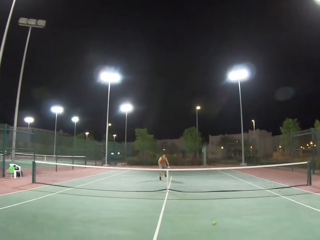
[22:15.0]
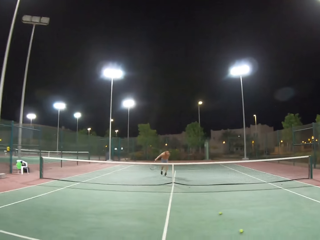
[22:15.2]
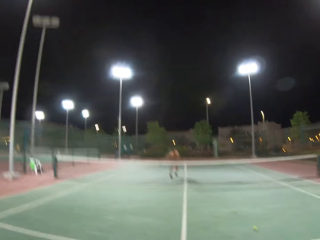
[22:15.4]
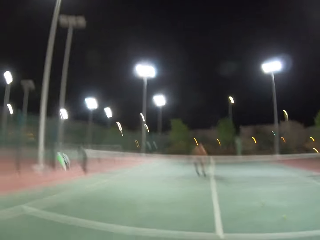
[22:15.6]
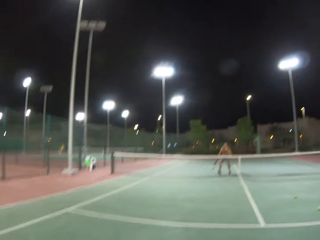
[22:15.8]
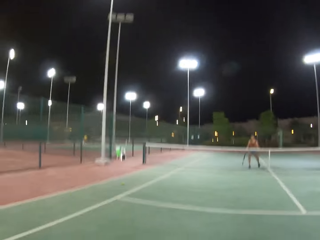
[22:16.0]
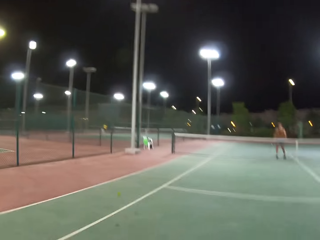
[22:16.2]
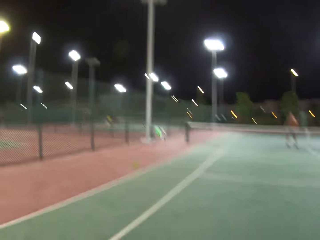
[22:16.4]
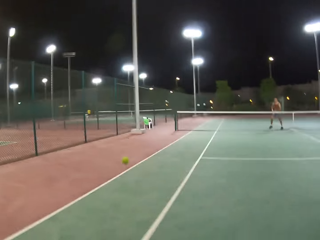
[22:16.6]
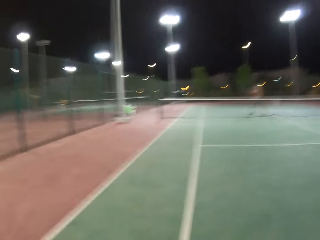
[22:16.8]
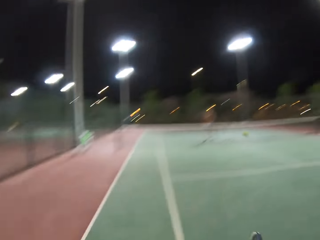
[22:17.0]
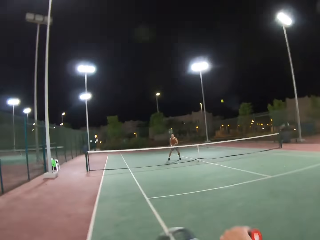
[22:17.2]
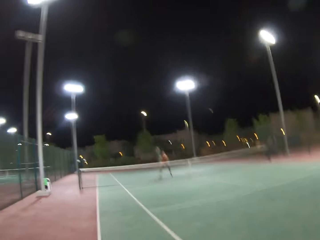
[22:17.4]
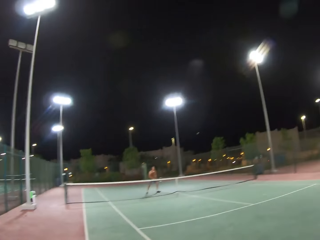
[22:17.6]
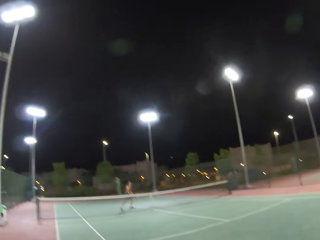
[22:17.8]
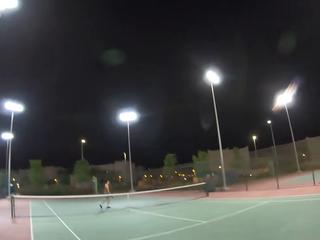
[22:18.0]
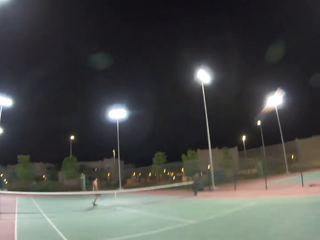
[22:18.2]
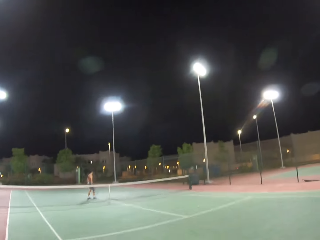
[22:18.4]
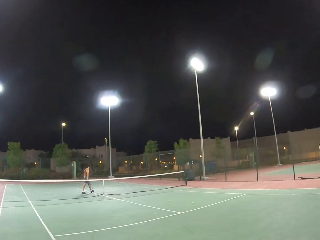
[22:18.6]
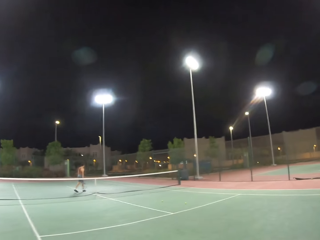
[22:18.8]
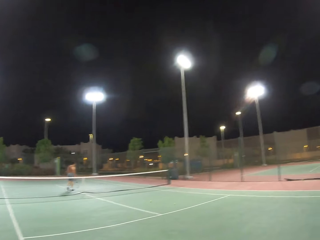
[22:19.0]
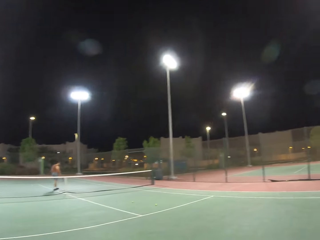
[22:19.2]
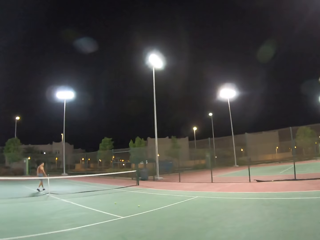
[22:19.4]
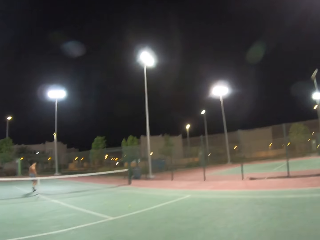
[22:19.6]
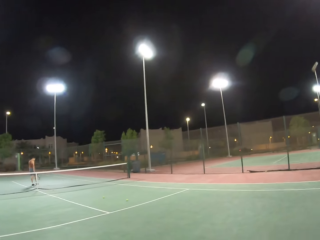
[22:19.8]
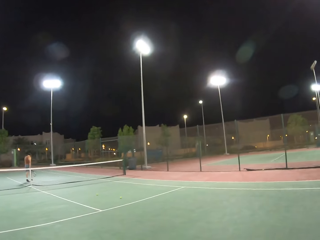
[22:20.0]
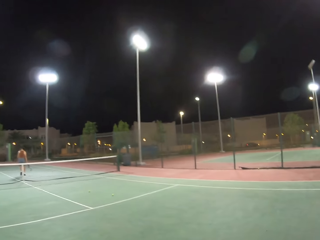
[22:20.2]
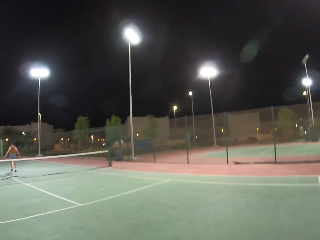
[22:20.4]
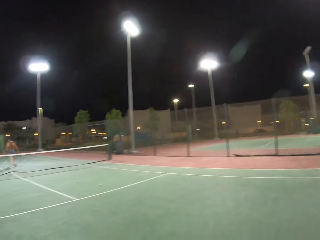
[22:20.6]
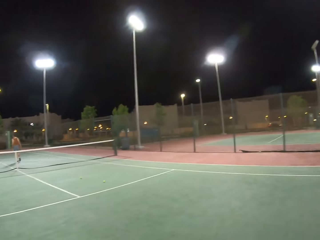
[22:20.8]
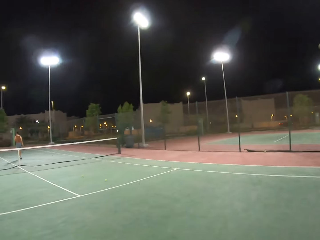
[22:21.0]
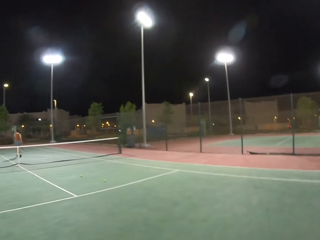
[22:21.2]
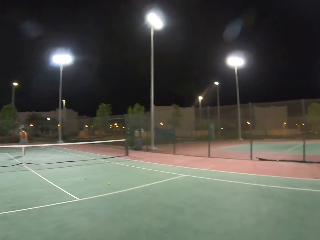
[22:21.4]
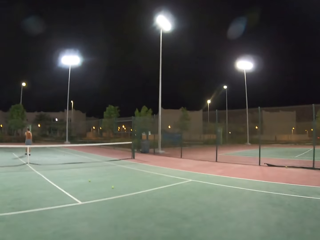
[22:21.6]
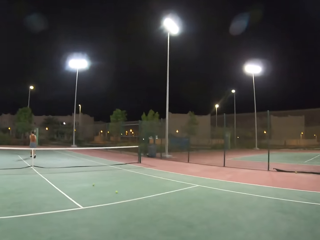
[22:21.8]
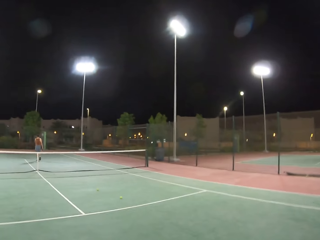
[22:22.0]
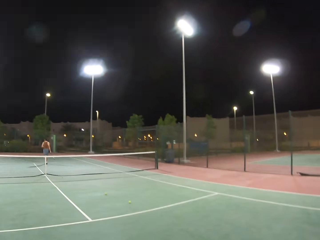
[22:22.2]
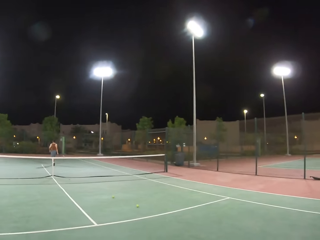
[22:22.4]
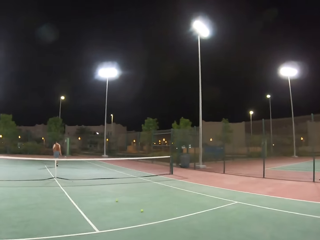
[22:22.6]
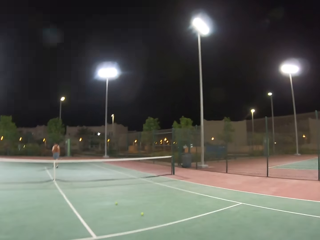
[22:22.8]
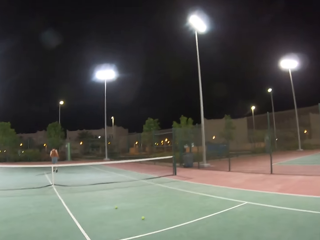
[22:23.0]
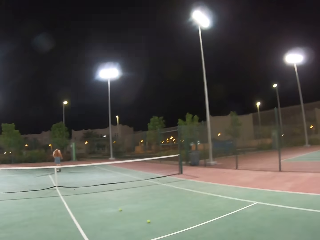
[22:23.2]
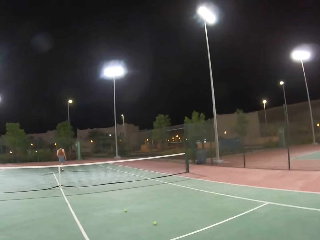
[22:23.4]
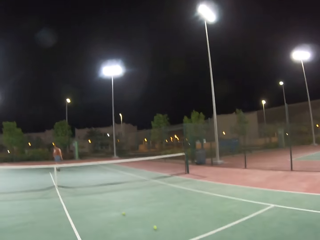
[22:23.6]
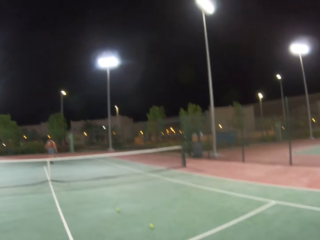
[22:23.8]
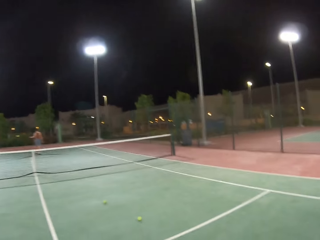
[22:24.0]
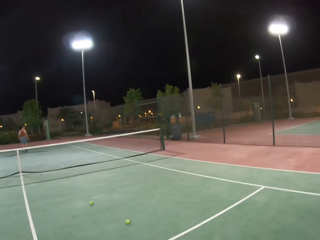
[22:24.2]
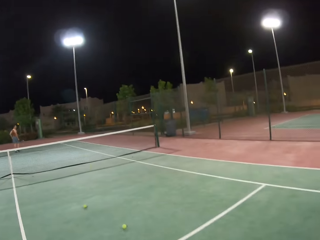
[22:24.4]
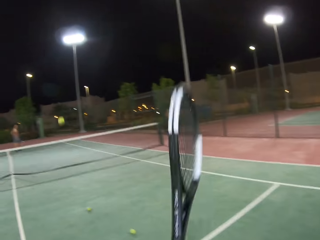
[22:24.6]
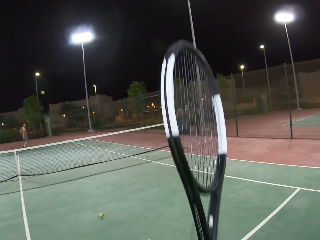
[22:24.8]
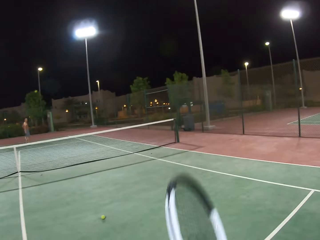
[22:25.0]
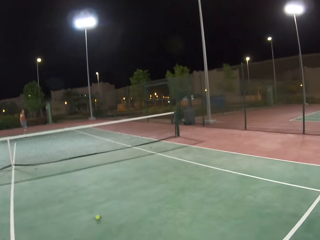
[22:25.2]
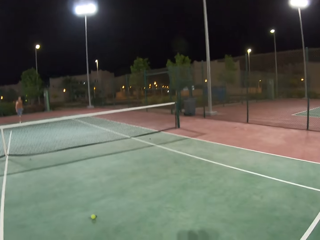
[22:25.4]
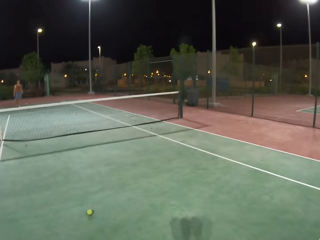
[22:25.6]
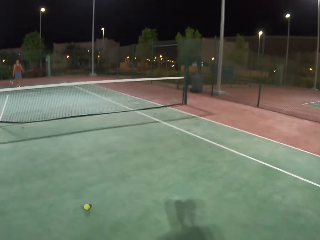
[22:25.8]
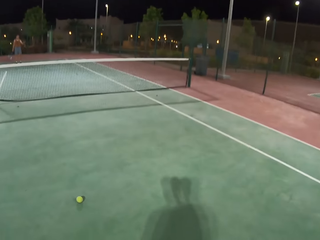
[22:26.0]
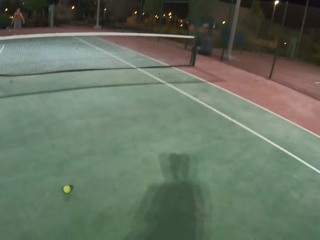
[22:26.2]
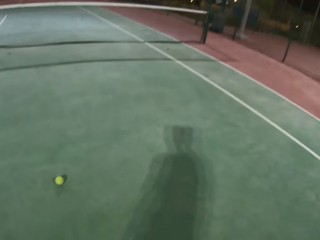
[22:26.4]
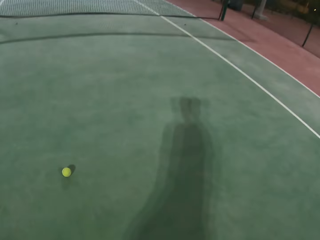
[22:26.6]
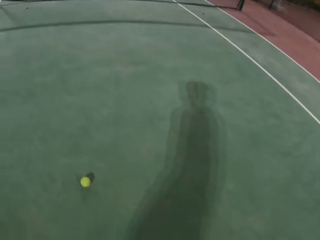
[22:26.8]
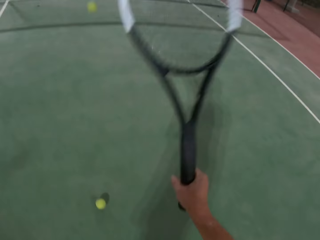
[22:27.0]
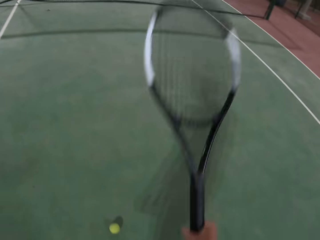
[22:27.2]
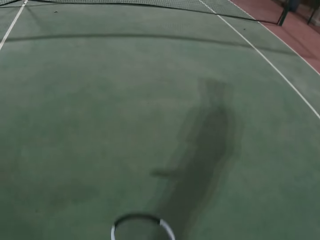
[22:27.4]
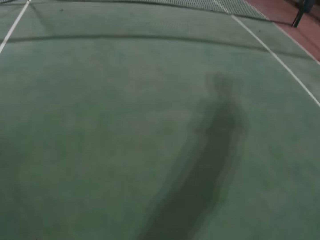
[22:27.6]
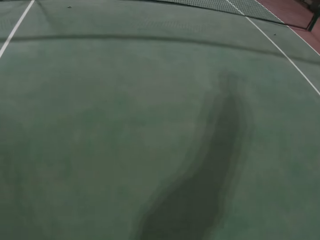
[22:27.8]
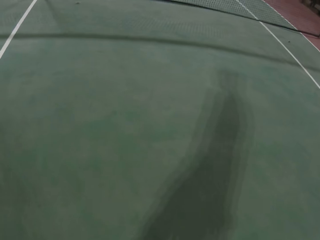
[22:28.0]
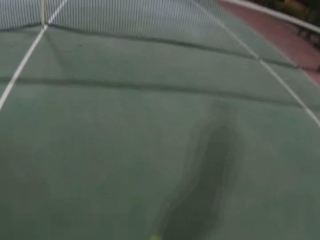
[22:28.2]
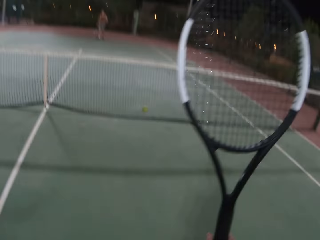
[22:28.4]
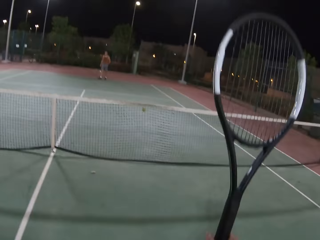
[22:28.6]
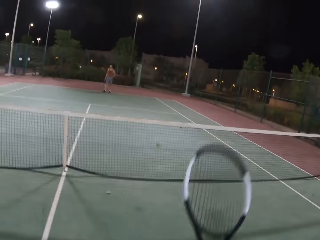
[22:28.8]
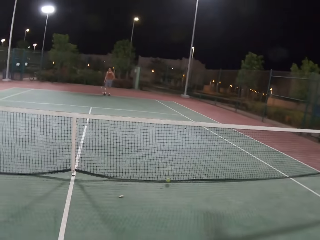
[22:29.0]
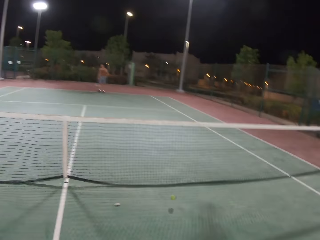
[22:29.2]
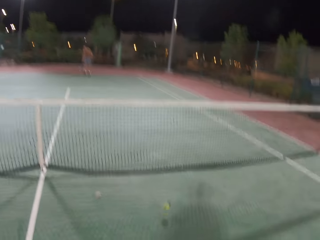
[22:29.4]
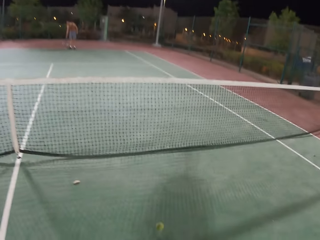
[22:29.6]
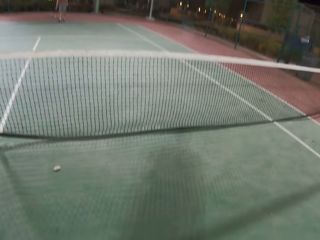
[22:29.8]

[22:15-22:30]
A man walks around the tennis court. The camera wearer looks around the tennis court. The man walks around the tennis court. The camera wearer stares at the man. They walk around the tennis court. They throw the tennis ball to the man. They walk around the tennis court and dribble the tennis ball.

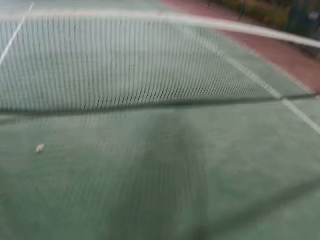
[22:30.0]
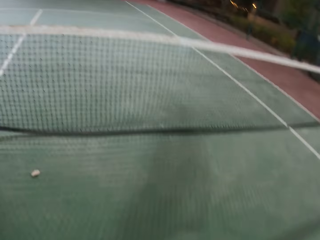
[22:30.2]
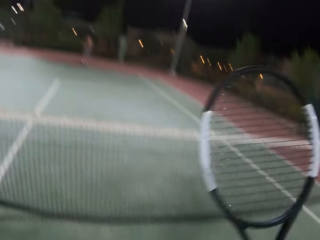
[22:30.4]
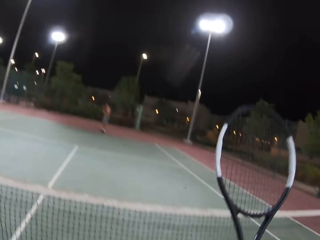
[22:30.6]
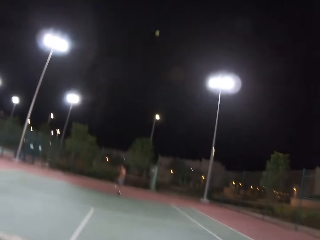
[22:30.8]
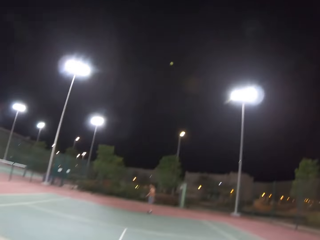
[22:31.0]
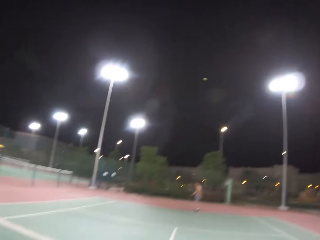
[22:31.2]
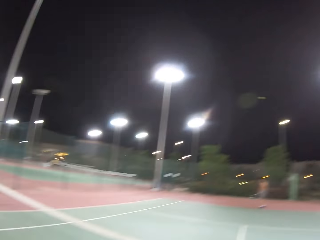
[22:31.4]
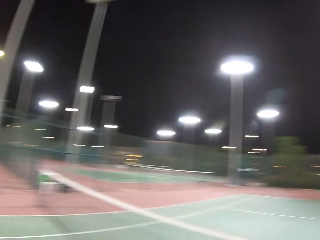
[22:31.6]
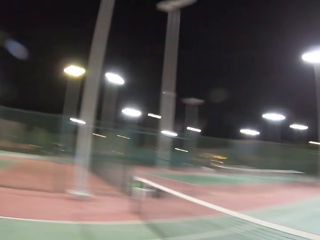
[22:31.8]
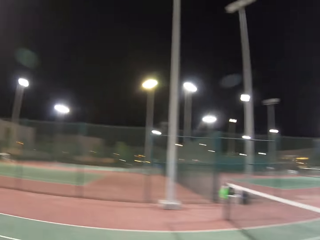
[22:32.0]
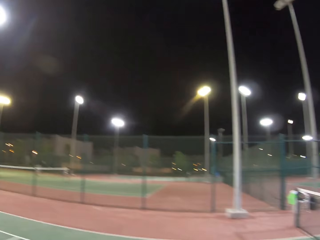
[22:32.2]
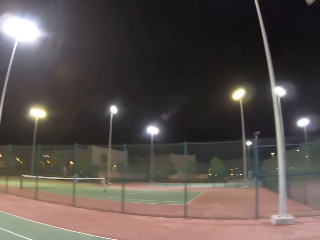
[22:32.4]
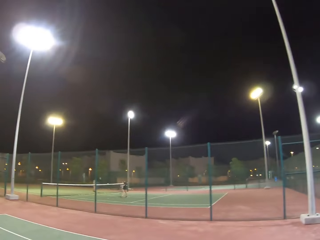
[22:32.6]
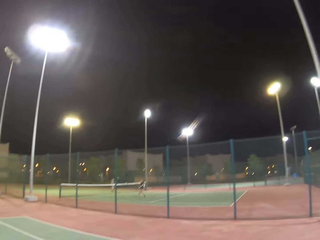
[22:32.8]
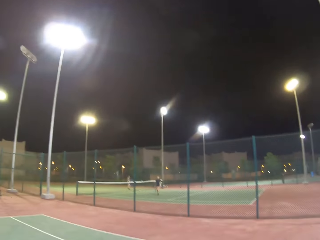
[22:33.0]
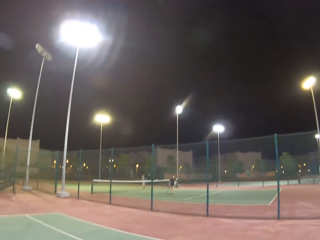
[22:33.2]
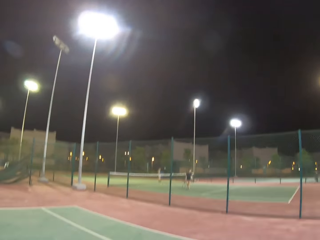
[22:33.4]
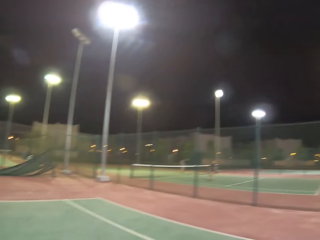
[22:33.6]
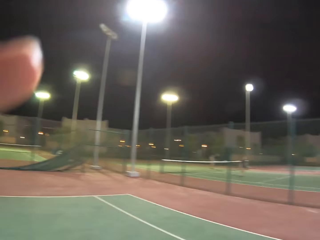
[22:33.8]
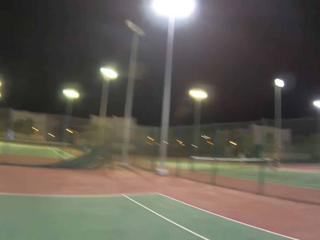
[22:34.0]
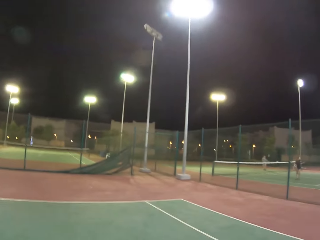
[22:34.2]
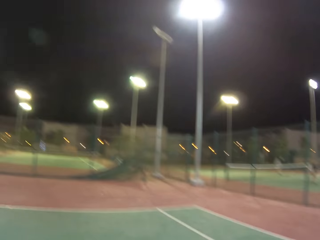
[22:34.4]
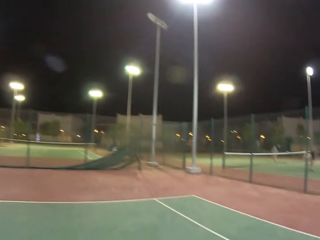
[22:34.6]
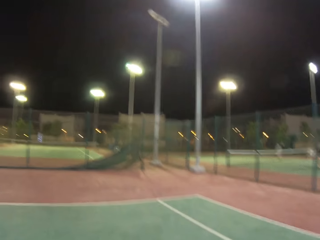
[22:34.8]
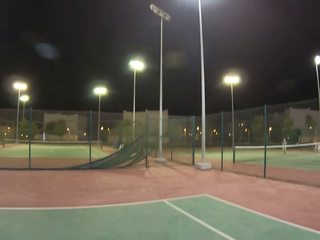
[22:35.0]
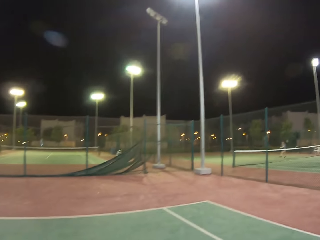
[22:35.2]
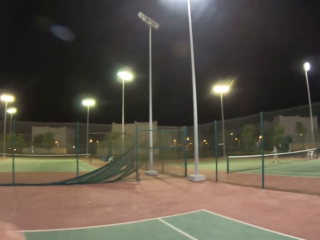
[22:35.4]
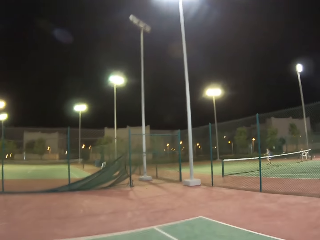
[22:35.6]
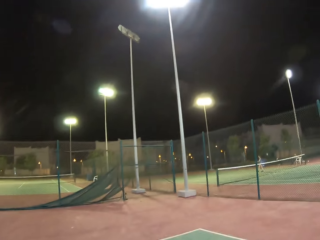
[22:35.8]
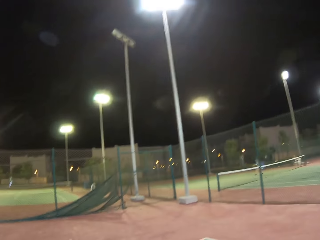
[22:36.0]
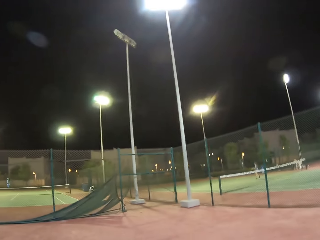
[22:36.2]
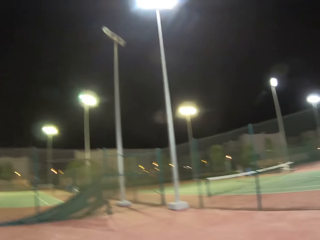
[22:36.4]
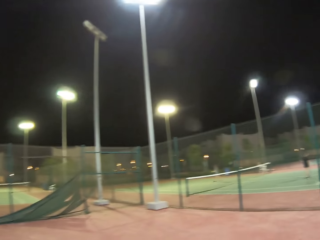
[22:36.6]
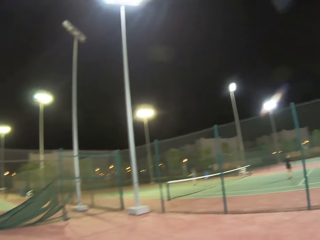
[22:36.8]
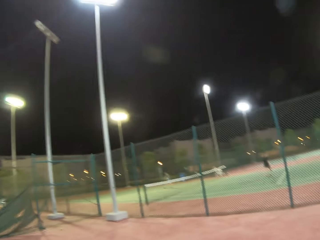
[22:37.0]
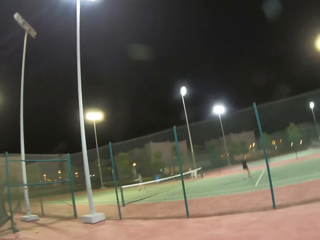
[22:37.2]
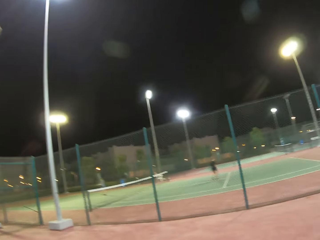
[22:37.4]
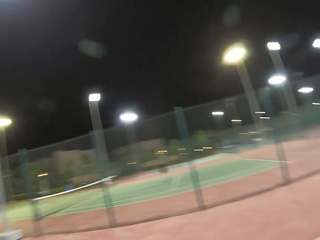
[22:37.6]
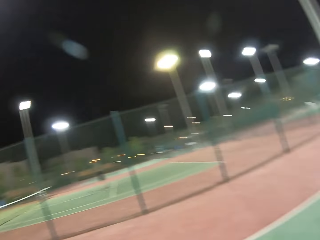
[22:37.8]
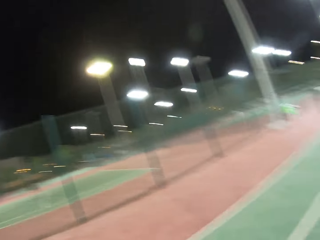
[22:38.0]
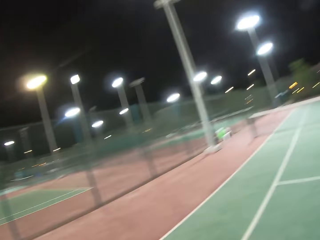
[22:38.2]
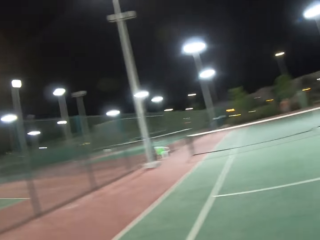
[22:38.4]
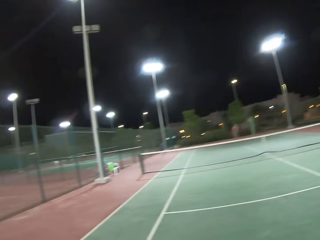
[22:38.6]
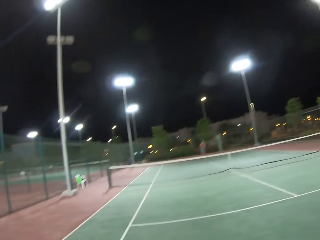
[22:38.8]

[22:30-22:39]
The camera wearer walks around the tennis court. They touch something. They walk around the tennis court.
